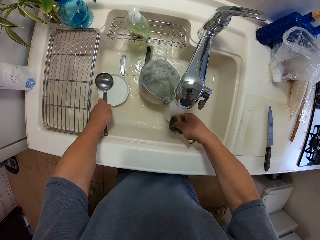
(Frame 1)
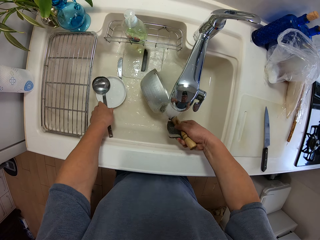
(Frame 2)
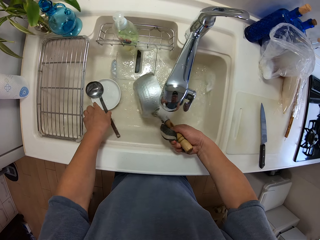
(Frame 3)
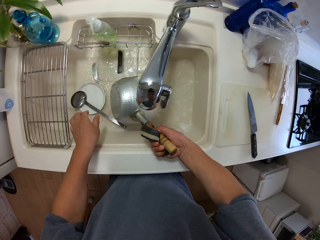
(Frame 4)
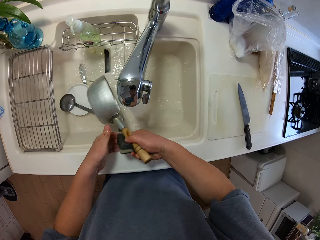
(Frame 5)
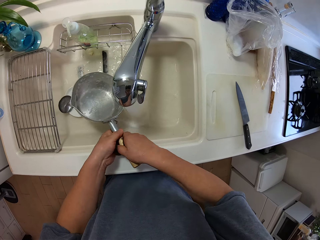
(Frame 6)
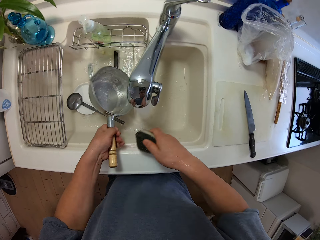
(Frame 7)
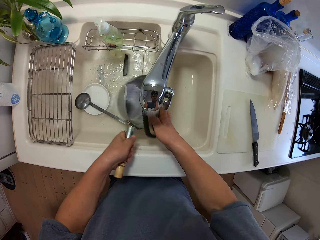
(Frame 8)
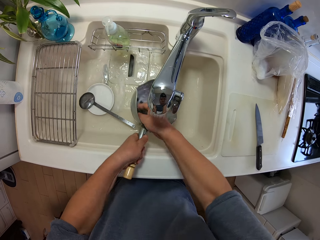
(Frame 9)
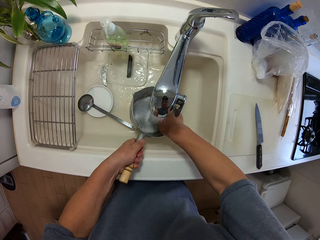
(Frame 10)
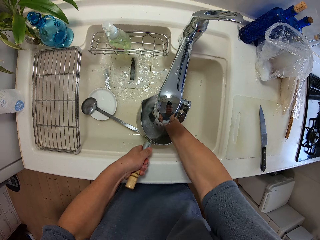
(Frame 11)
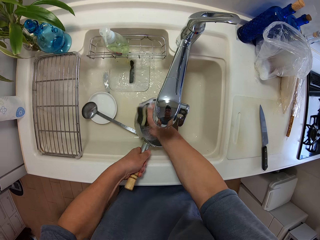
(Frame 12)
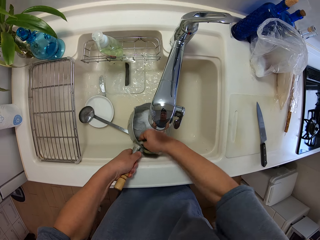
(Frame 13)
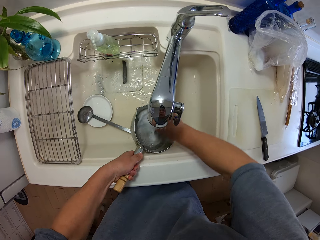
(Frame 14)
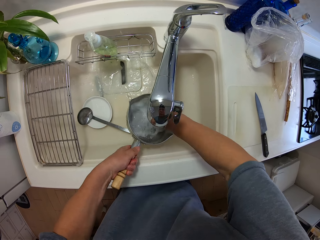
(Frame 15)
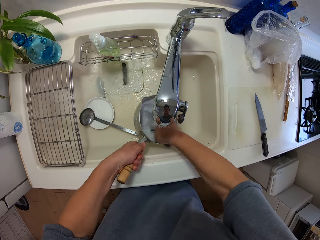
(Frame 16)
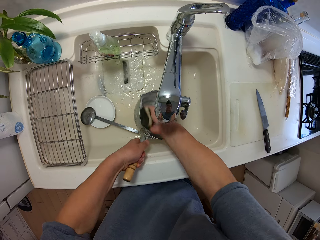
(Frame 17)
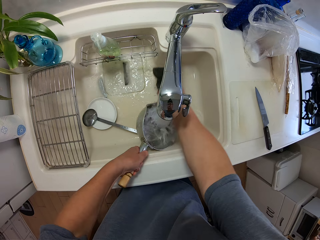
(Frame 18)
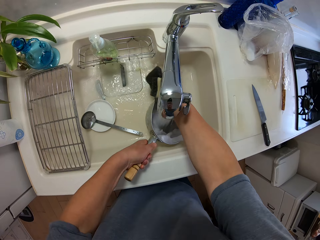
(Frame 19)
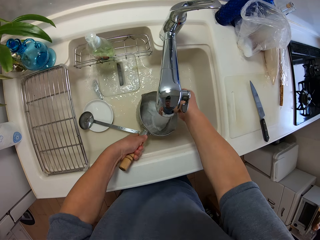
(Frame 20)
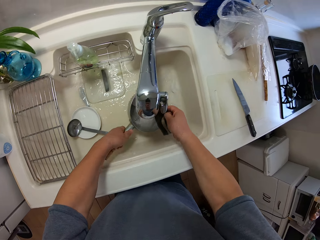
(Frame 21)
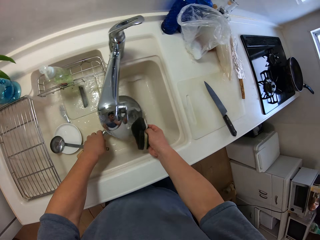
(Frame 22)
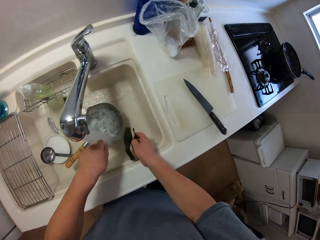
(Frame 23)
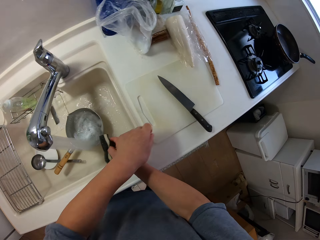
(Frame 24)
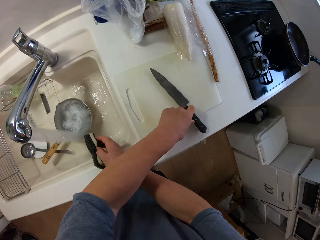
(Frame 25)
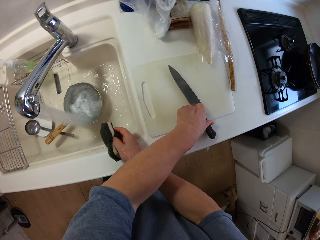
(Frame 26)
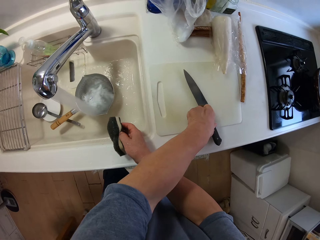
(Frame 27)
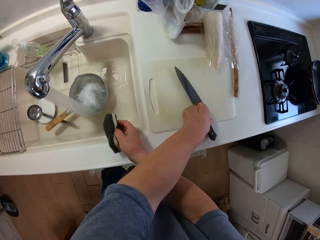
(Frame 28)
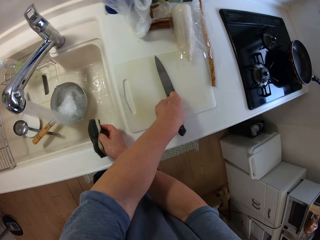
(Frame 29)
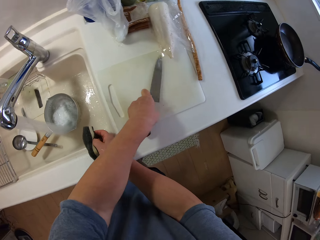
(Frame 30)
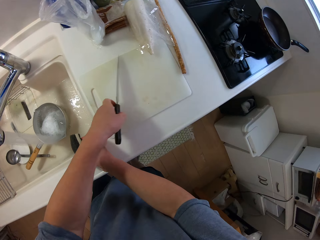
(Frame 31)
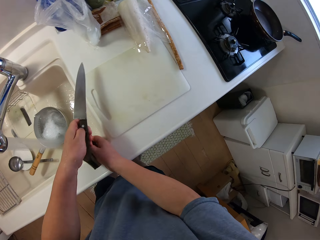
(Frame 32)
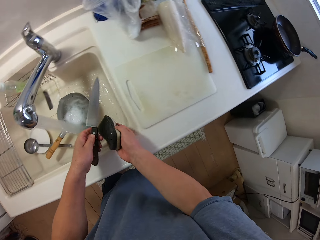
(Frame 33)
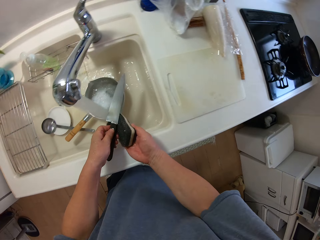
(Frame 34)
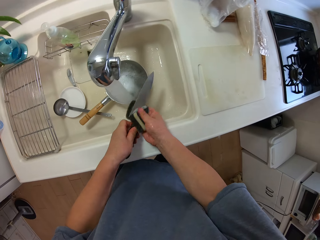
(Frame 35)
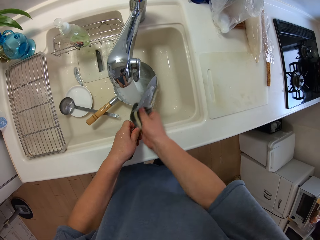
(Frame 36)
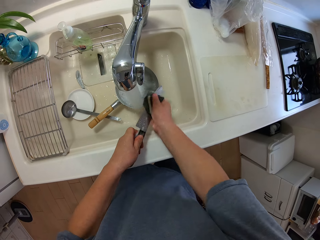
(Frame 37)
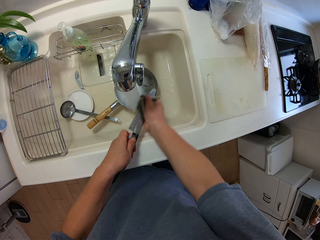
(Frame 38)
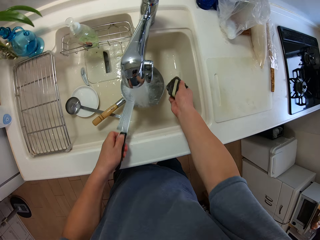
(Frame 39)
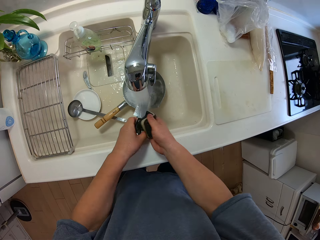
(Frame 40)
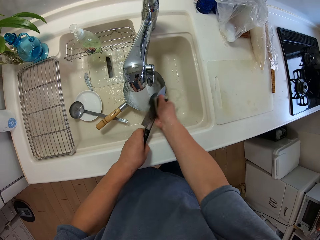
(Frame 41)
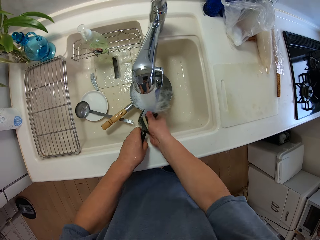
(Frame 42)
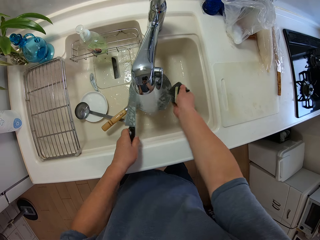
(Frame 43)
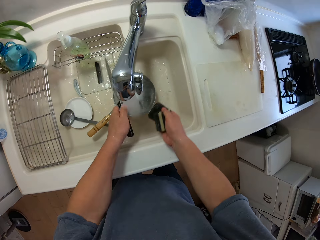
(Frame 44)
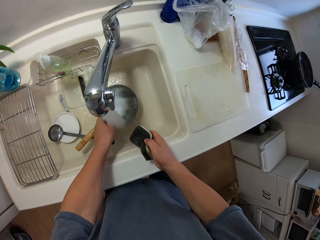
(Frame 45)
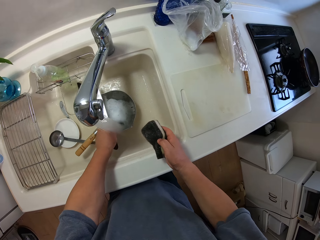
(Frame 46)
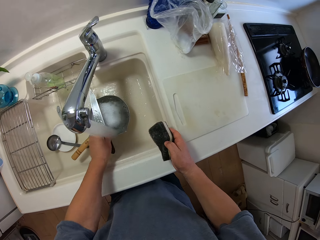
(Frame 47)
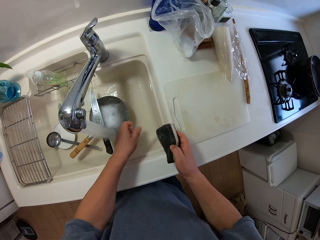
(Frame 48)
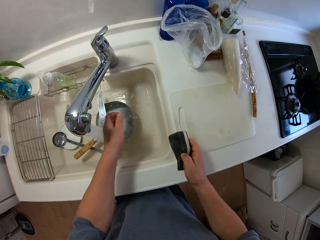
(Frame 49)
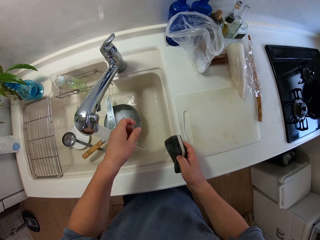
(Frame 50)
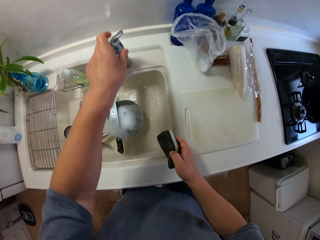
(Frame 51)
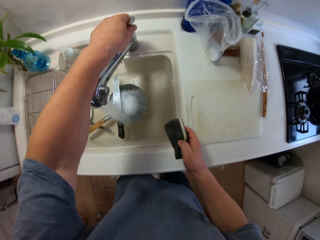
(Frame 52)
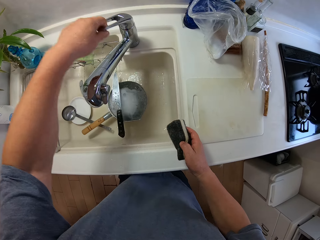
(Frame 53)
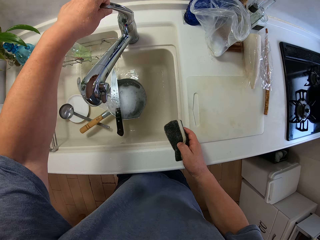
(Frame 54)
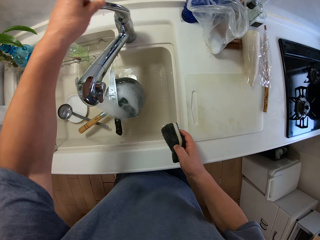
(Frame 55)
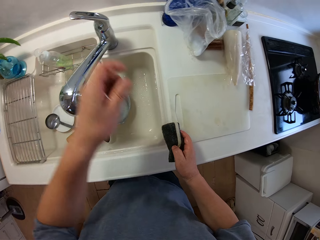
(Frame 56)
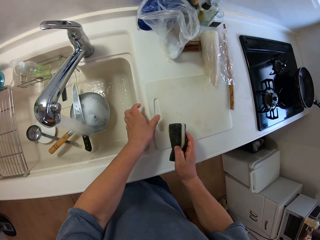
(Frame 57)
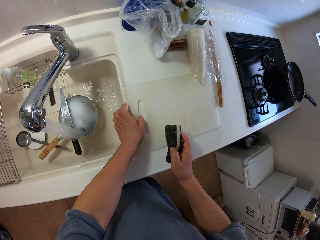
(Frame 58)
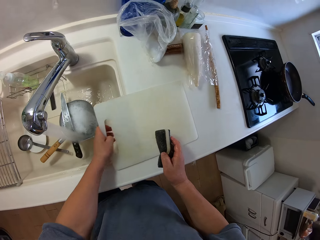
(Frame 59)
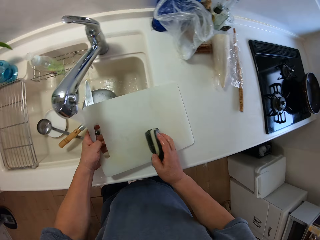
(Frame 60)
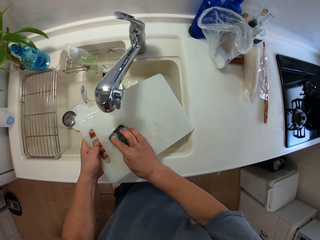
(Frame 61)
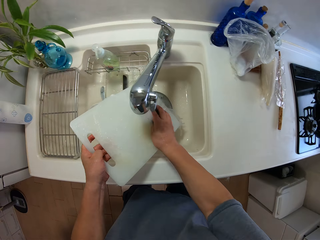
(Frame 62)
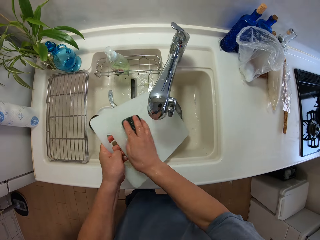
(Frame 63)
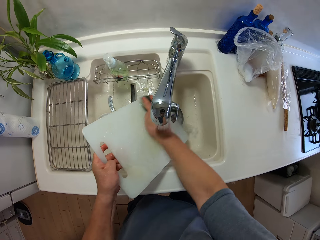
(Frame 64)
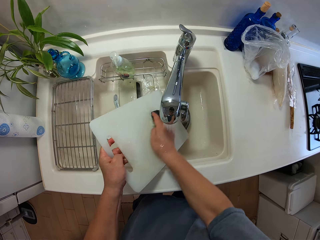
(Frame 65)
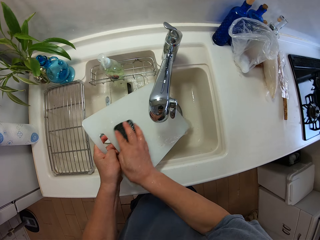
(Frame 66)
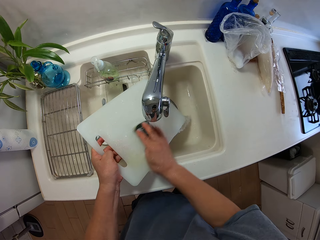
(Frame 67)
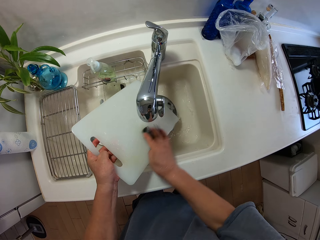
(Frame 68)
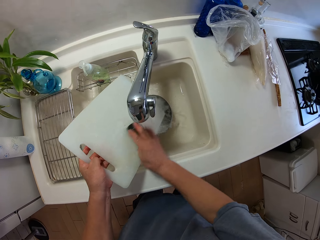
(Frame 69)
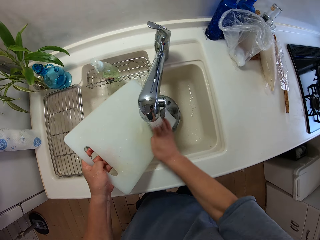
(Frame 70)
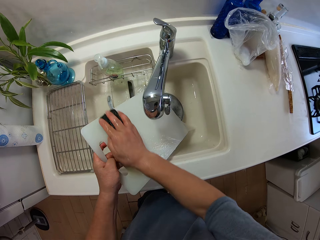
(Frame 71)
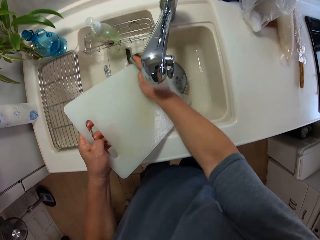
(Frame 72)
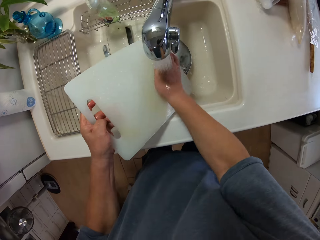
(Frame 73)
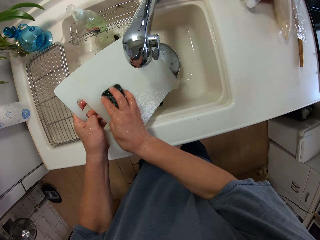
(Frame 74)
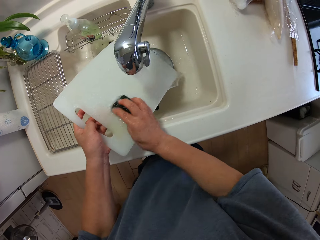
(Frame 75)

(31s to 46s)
The camera wearer places the serving spoon in the sink. They pick a pan or cooking pot. They pour water from the cooking pot. They clean the cooking pot. They place the cooking pot in the sink. They pick a knife from the top of the chopping board. They clean the knife. They place the knife on the cooking pot. They close the water on the tap. They open the tap. They pick the chopping board beside the sink. They clean the chopping board.

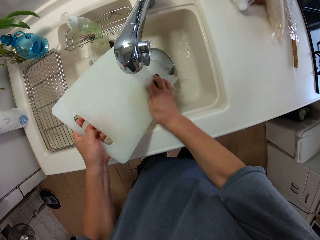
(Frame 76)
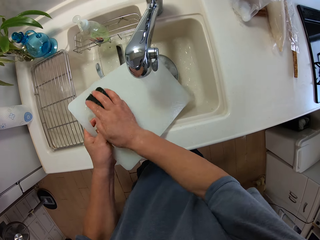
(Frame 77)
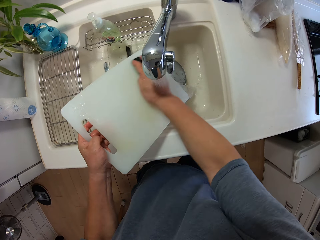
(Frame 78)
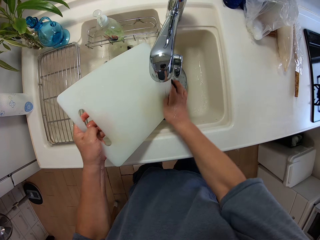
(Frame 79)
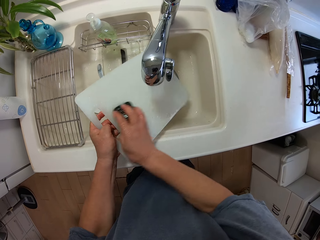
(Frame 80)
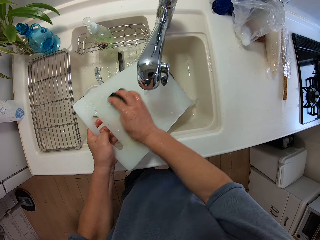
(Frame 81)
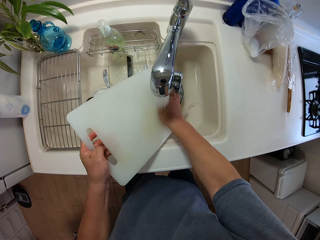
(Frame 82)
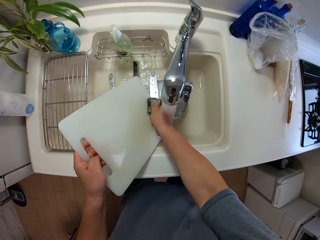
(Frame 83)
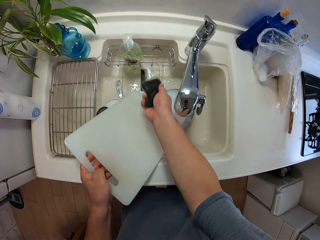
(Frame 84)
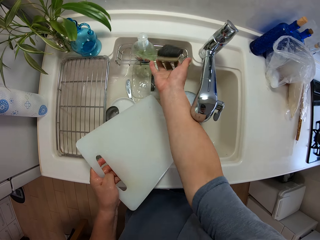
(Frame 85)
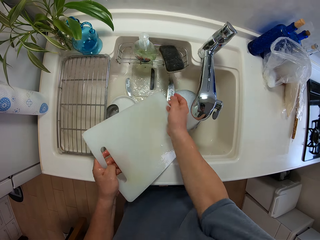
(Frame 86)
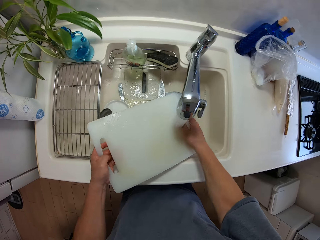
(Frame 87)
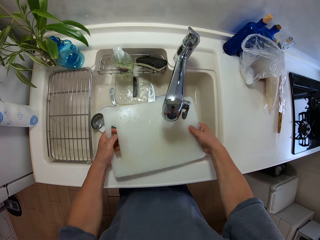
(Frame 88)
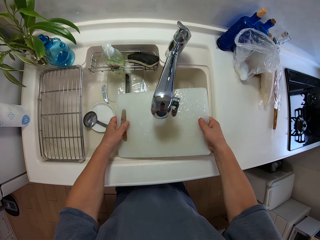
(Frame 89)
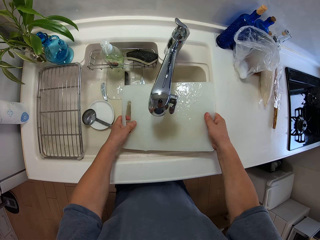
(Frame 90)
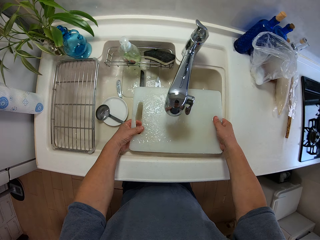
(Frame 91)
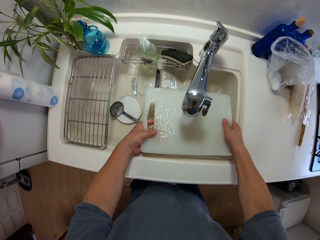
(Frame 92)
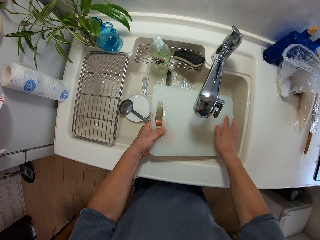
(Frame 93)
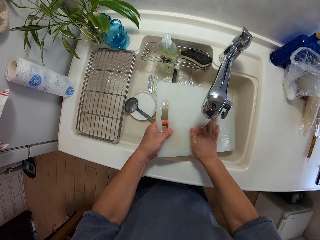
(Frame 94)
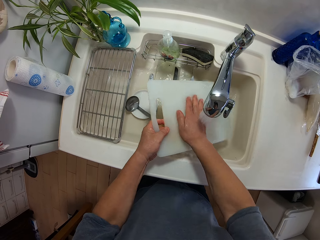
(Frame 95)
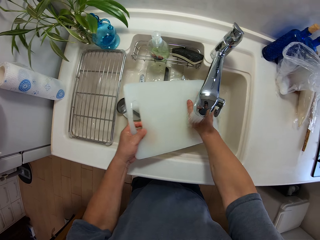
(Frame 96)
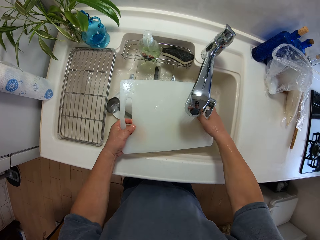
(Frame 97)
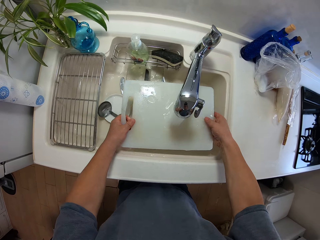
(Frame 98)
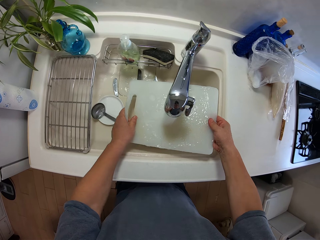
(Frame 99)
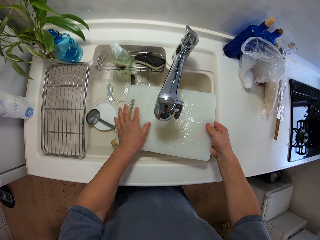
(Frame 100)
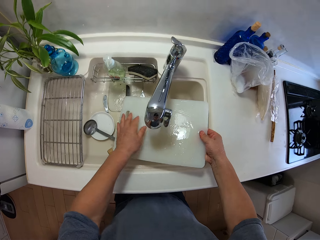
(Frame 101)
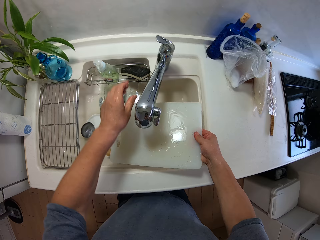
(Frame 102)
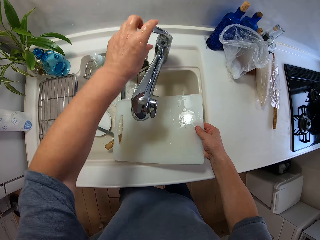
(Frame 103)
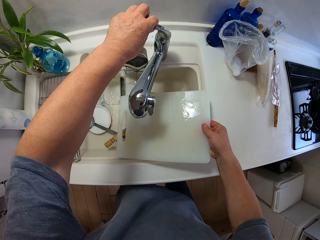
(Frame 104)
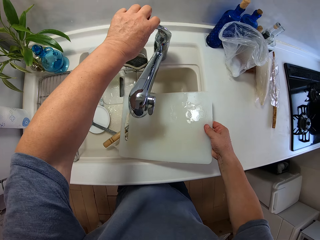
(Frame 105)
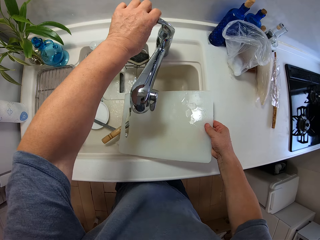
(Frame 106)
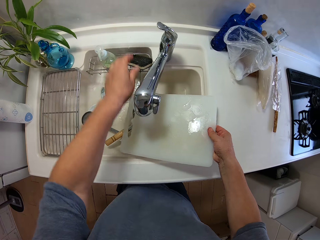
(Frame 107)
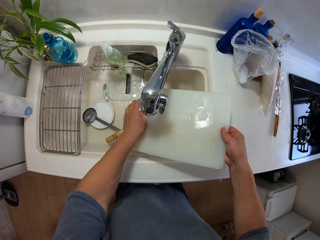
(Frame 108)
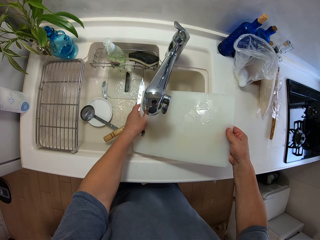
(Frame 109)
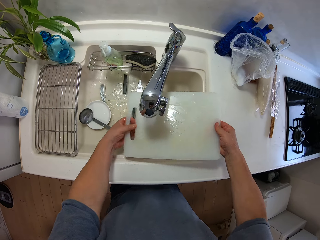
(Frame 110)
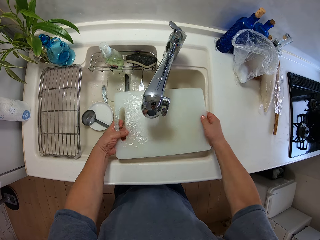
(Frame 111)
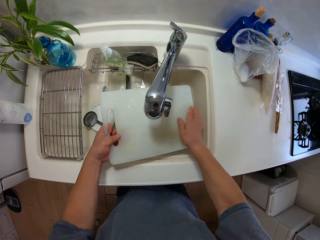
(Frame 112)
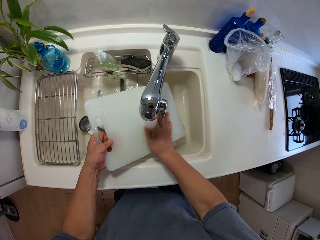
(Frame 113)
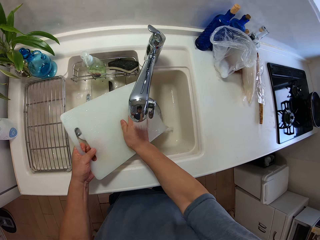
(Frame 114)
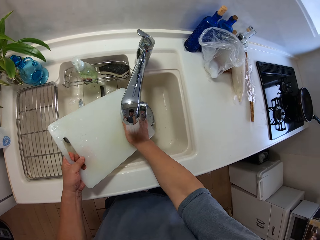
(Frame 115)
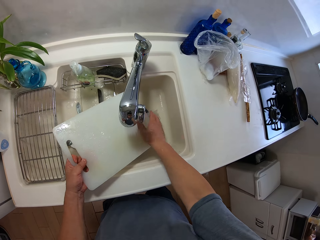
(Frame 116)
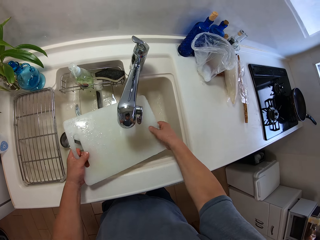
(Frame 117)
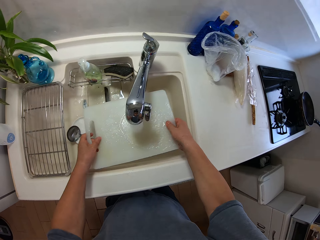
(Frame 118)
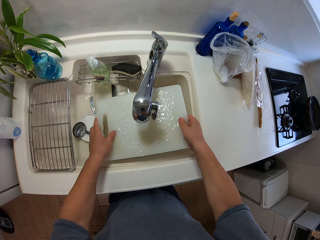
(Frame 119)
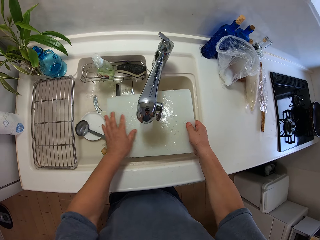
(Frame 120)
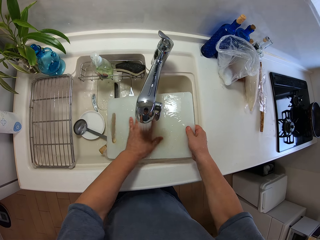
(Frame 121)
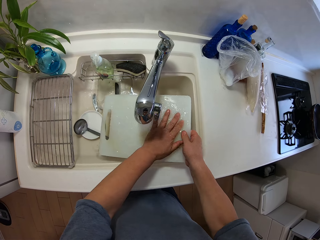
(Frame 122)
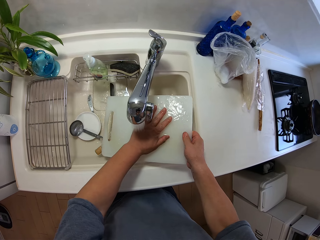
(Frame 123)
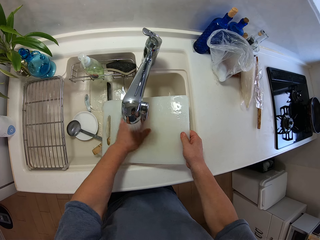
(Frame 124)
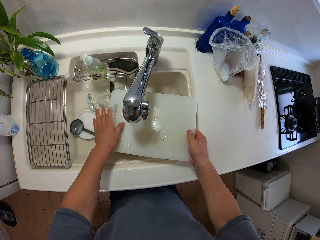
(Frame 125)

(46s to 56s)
The camera wearer throws the cleaning sponge in the wire rack. They clean the chopping board. They hold the tap. They clean the chopping board.
